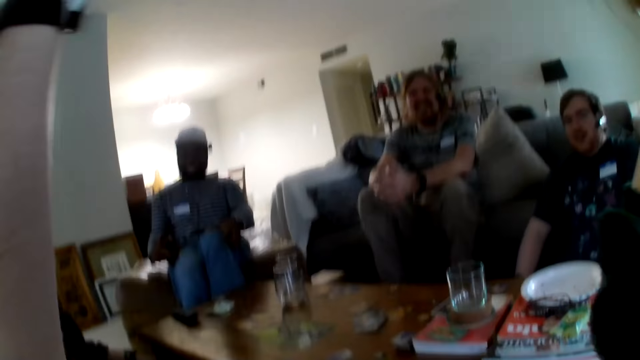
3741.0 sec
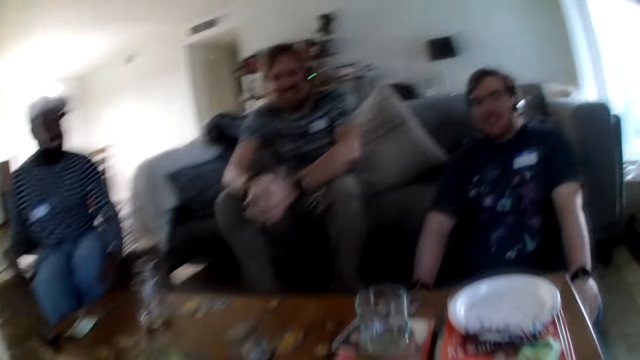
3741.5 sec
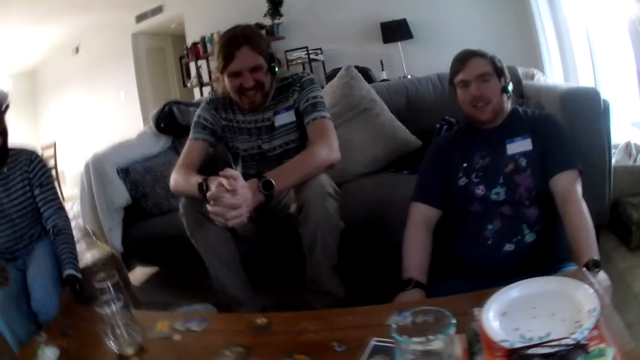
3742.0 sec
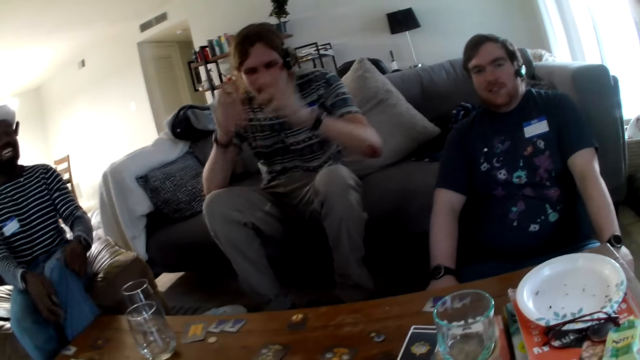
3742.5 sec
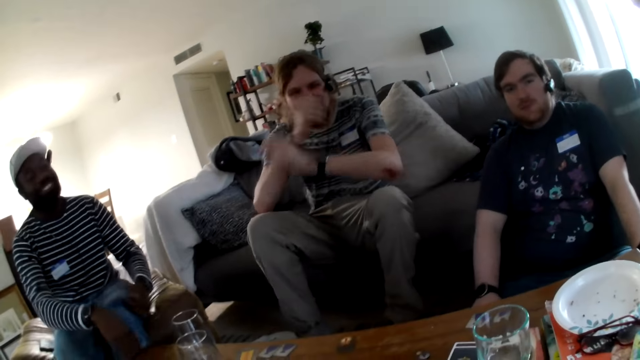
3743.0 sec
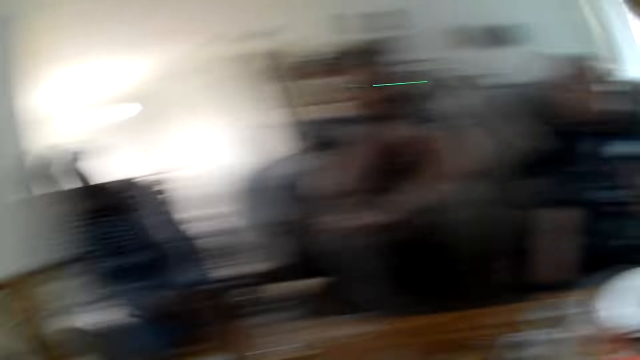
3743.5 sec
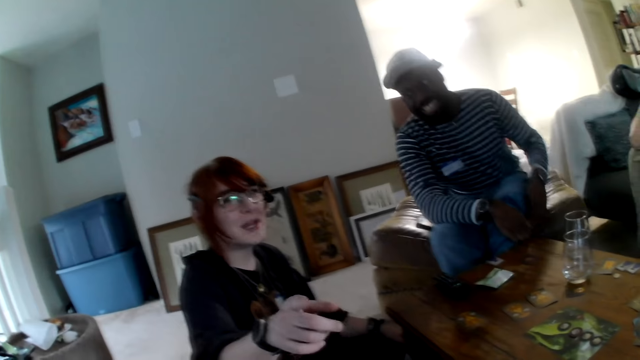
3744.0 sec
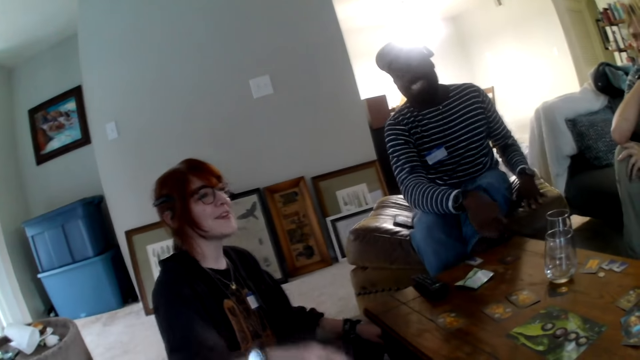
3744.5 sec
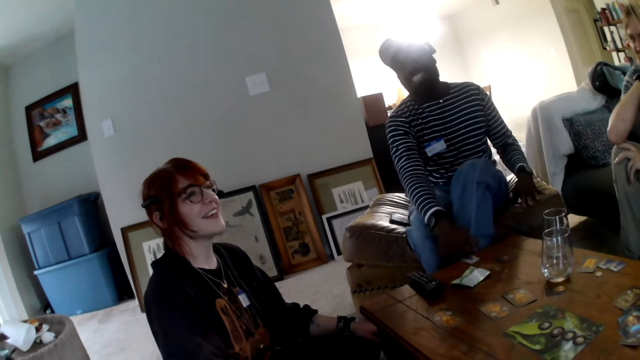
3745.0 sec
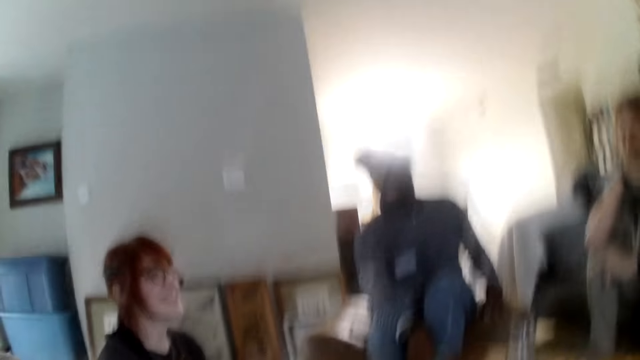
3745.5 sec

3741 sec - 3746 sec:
The camera wearer raises hands while the other laughs.
